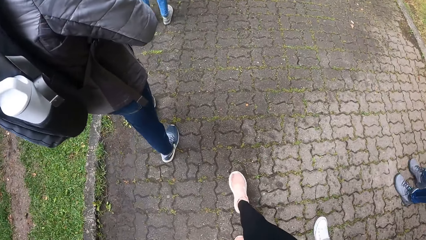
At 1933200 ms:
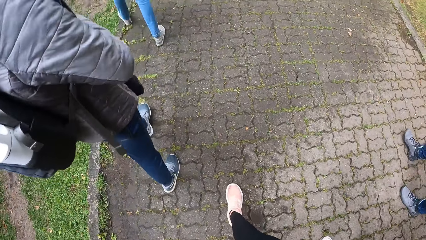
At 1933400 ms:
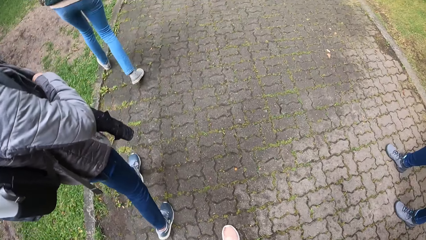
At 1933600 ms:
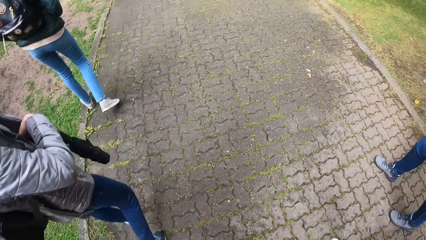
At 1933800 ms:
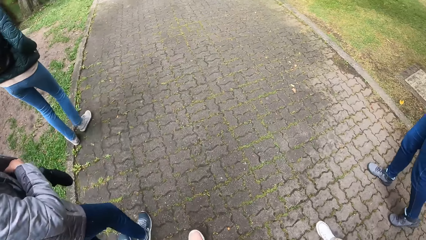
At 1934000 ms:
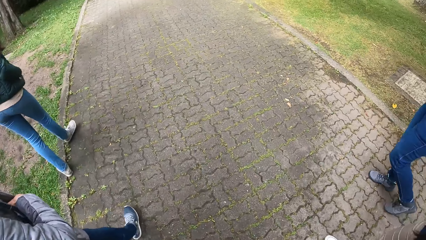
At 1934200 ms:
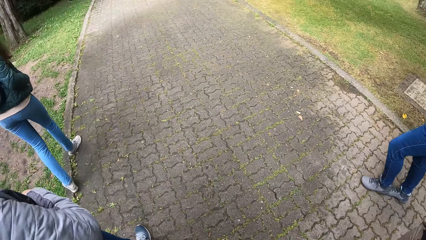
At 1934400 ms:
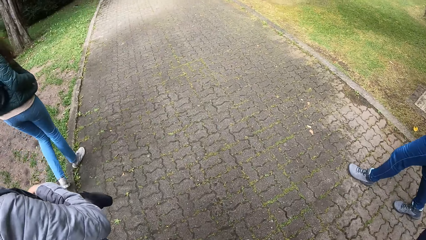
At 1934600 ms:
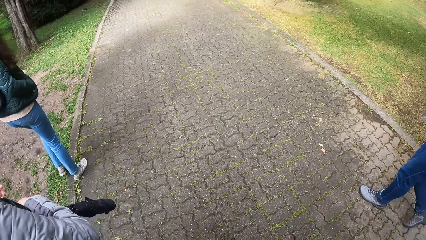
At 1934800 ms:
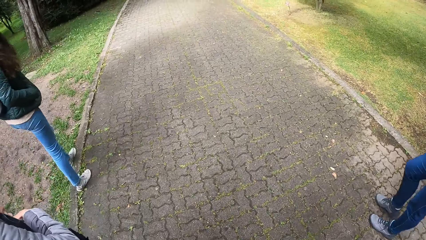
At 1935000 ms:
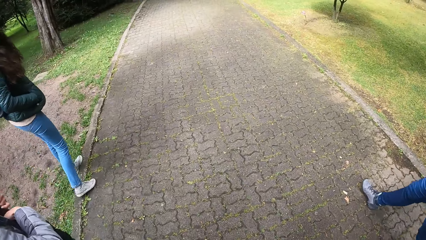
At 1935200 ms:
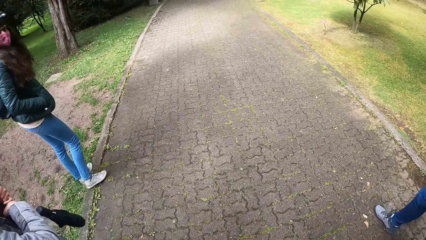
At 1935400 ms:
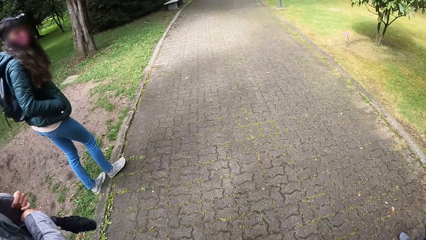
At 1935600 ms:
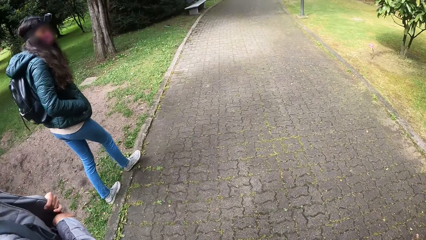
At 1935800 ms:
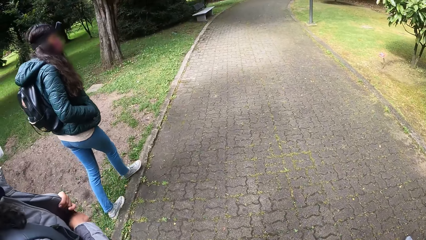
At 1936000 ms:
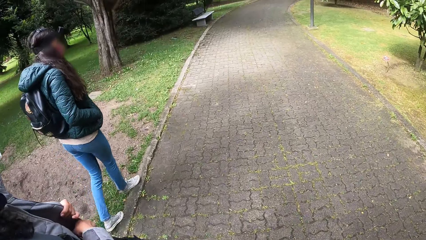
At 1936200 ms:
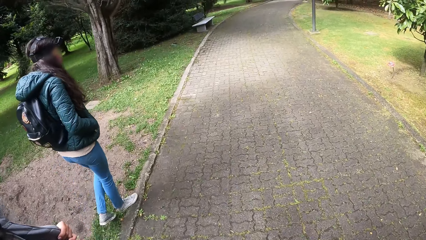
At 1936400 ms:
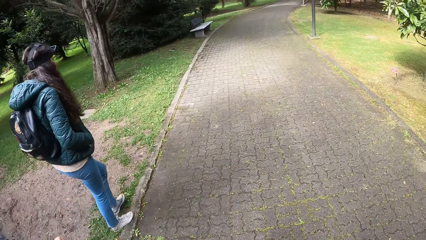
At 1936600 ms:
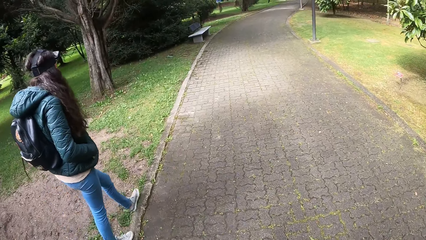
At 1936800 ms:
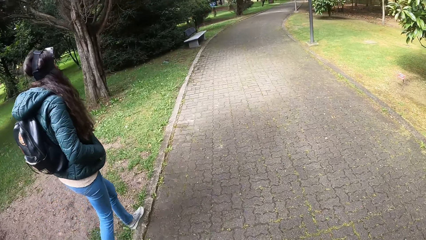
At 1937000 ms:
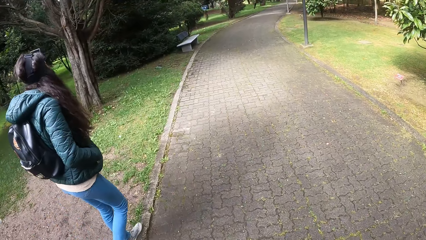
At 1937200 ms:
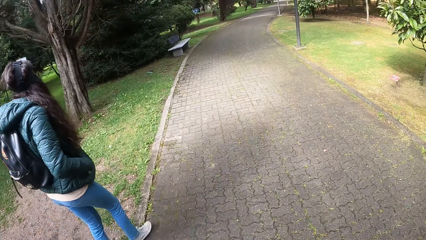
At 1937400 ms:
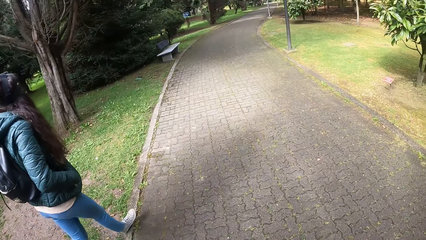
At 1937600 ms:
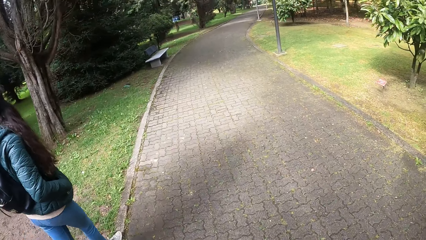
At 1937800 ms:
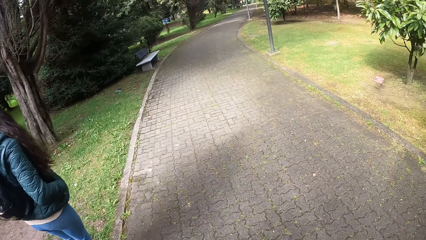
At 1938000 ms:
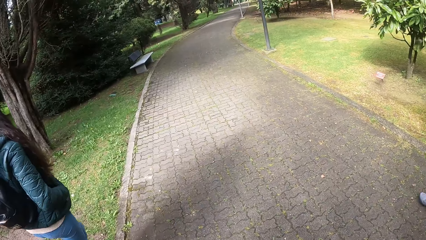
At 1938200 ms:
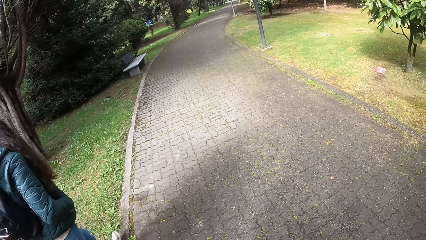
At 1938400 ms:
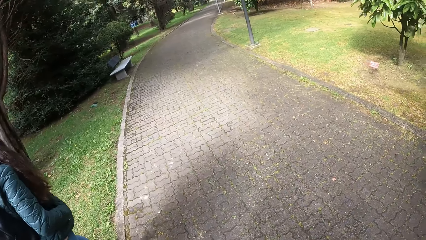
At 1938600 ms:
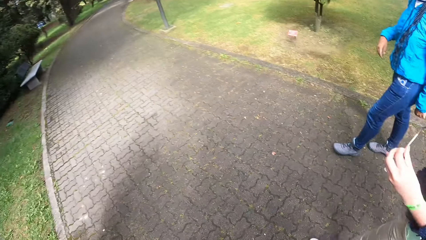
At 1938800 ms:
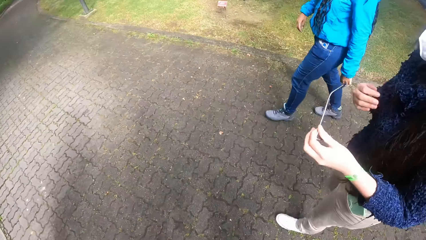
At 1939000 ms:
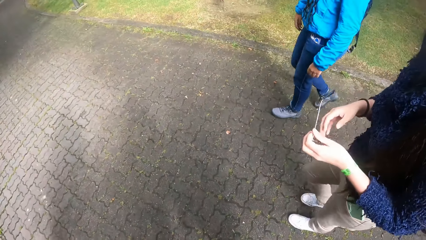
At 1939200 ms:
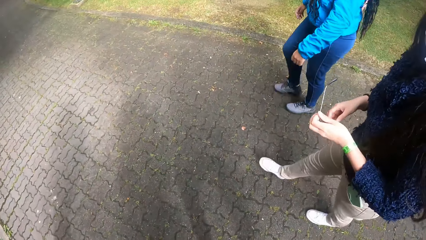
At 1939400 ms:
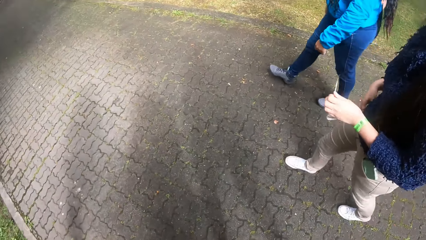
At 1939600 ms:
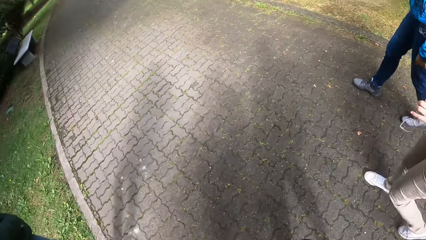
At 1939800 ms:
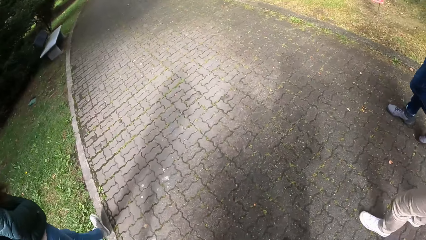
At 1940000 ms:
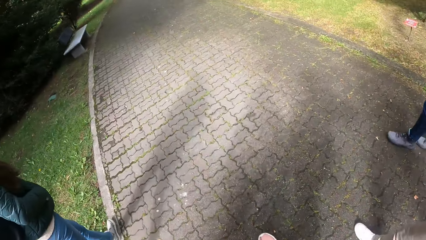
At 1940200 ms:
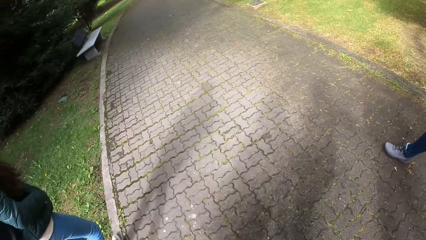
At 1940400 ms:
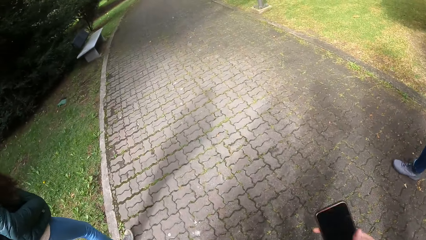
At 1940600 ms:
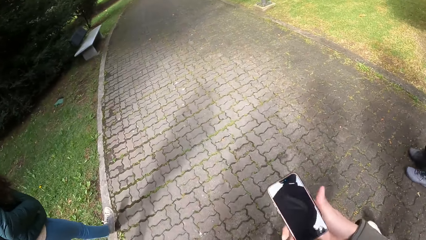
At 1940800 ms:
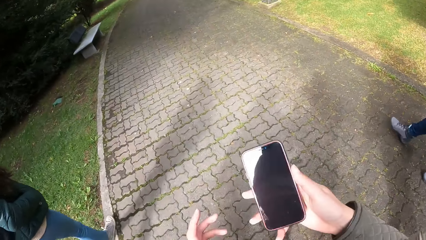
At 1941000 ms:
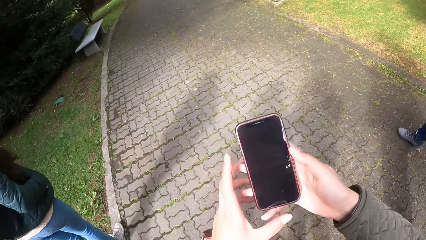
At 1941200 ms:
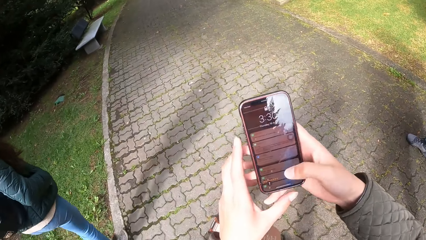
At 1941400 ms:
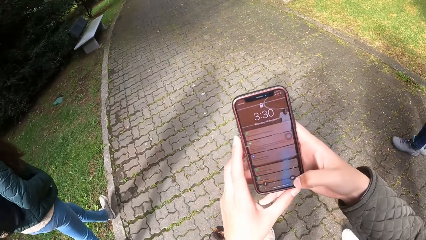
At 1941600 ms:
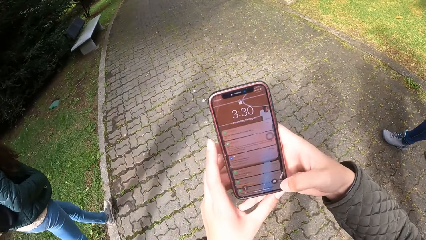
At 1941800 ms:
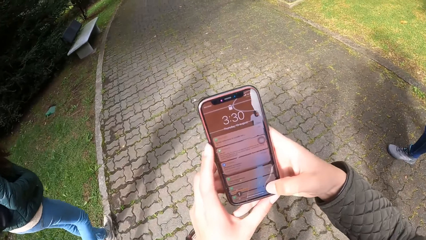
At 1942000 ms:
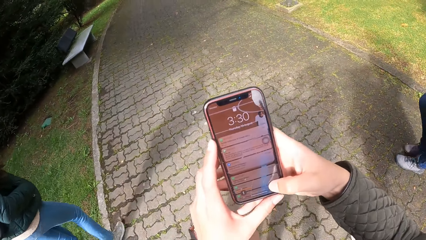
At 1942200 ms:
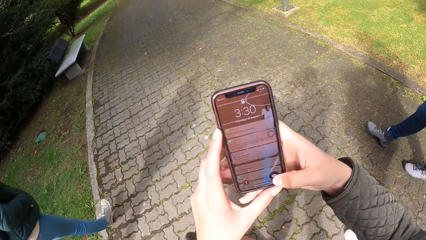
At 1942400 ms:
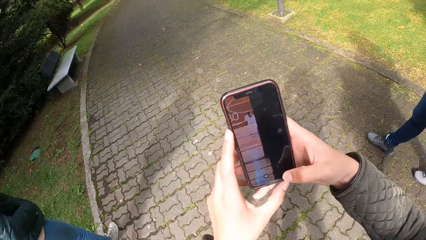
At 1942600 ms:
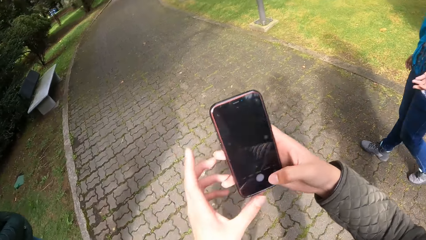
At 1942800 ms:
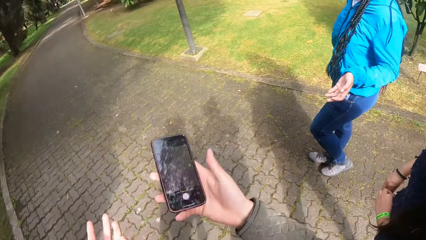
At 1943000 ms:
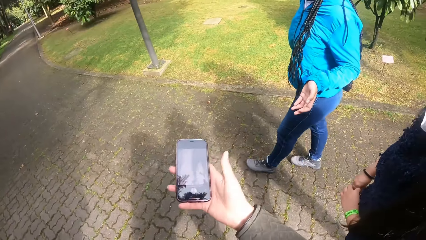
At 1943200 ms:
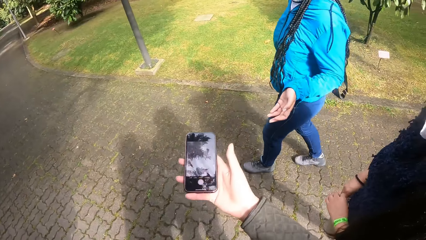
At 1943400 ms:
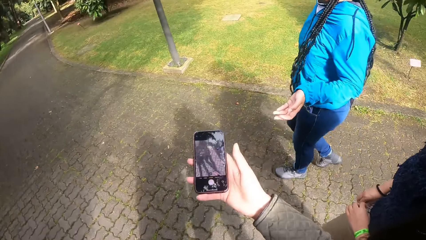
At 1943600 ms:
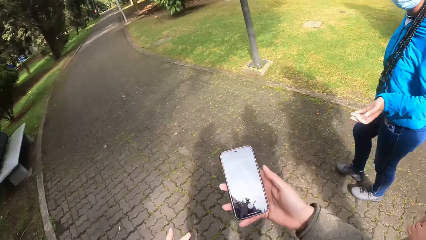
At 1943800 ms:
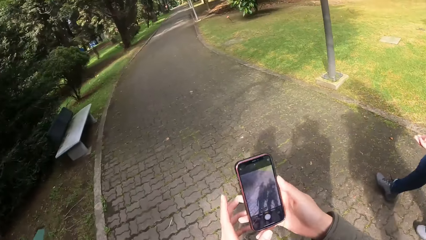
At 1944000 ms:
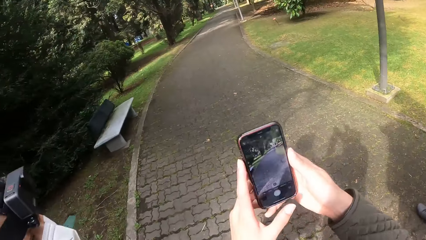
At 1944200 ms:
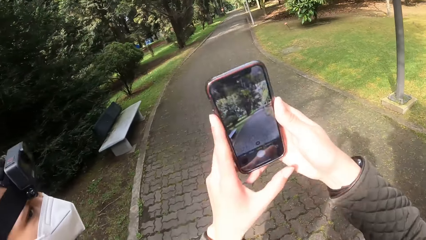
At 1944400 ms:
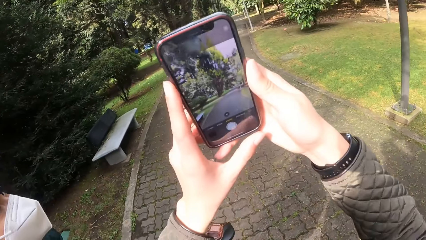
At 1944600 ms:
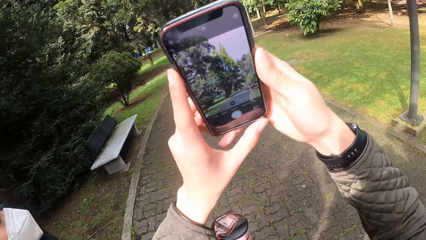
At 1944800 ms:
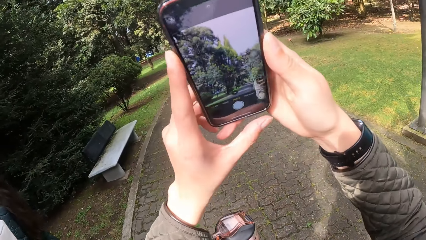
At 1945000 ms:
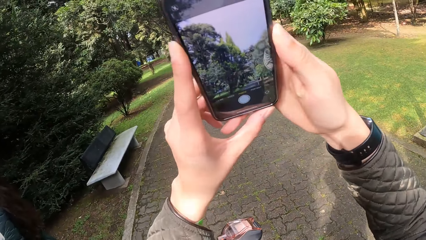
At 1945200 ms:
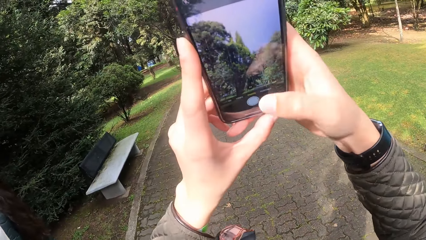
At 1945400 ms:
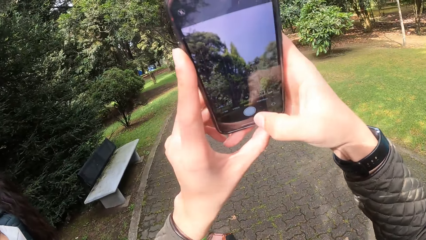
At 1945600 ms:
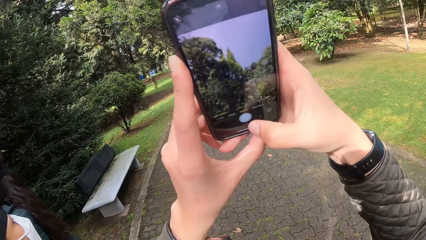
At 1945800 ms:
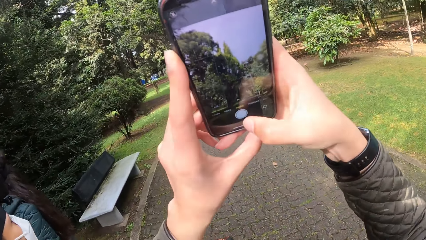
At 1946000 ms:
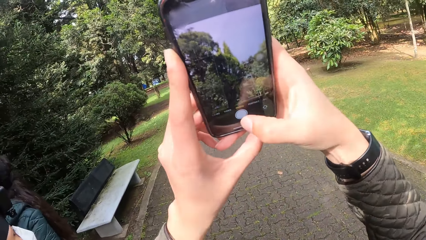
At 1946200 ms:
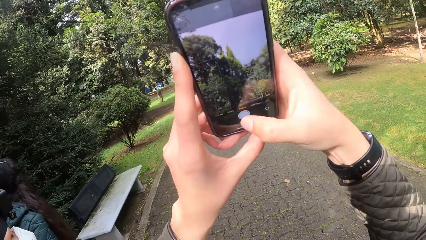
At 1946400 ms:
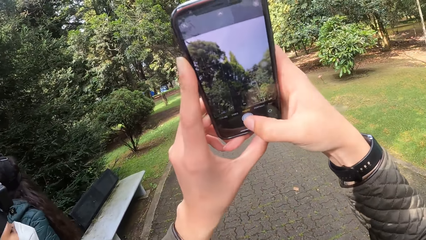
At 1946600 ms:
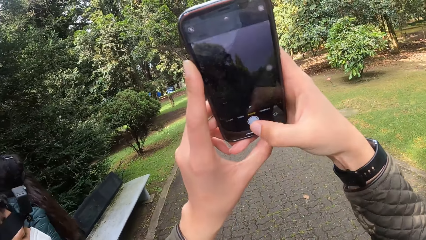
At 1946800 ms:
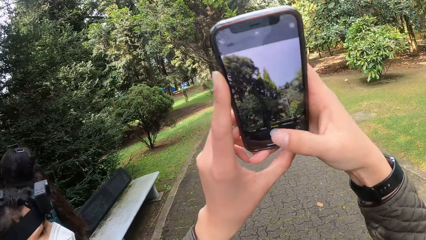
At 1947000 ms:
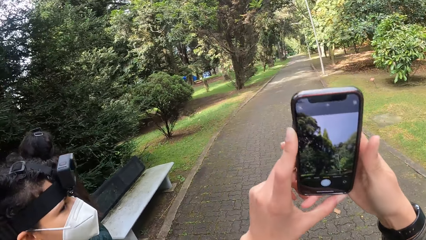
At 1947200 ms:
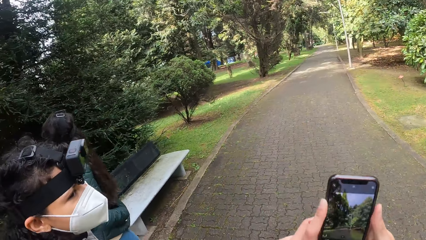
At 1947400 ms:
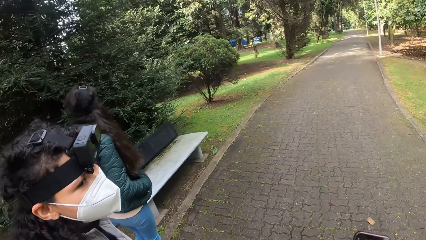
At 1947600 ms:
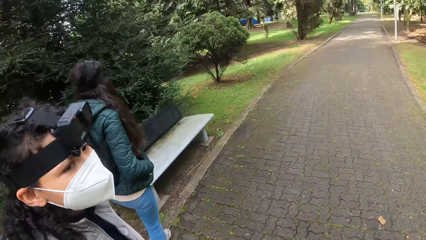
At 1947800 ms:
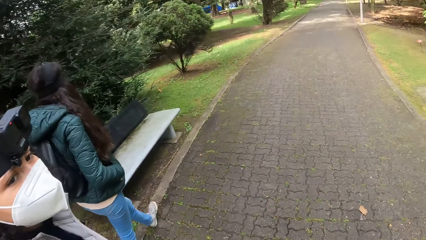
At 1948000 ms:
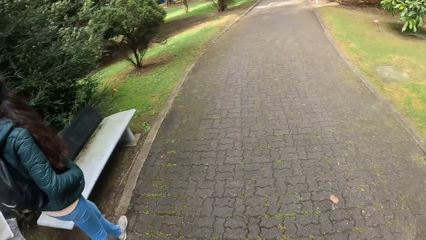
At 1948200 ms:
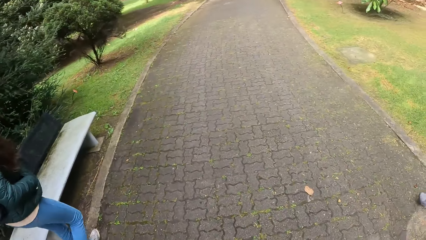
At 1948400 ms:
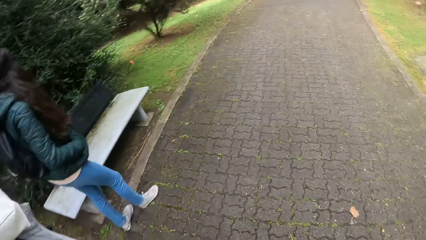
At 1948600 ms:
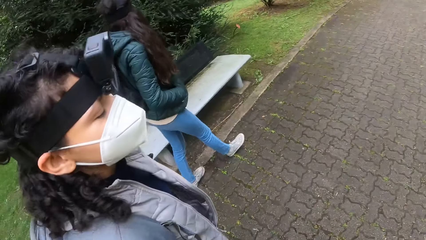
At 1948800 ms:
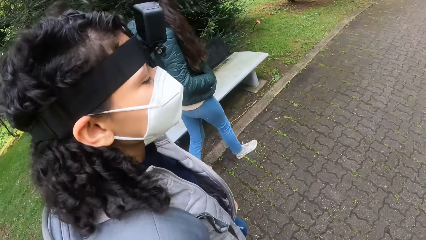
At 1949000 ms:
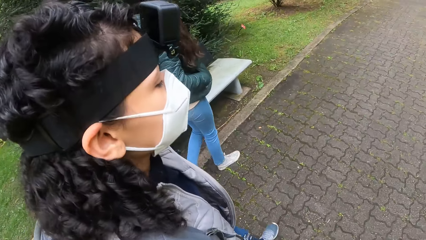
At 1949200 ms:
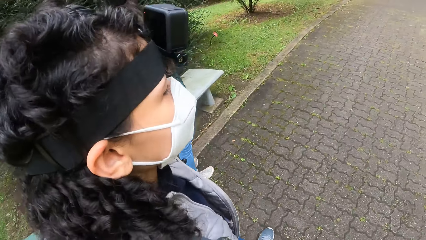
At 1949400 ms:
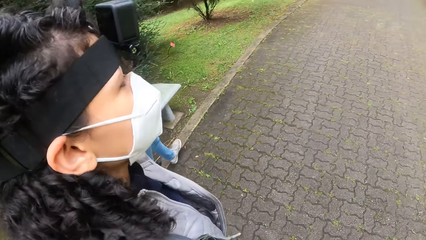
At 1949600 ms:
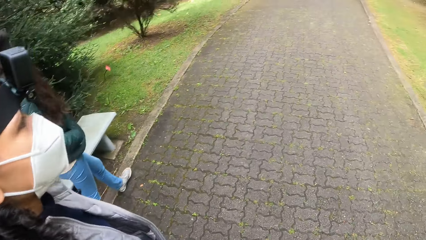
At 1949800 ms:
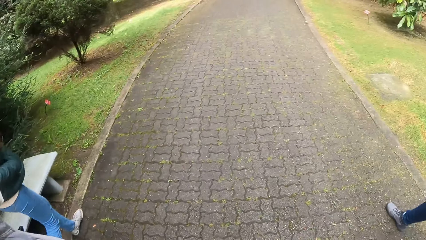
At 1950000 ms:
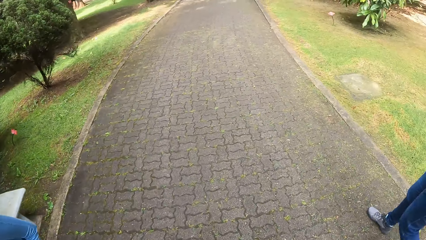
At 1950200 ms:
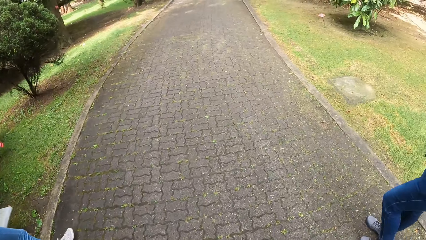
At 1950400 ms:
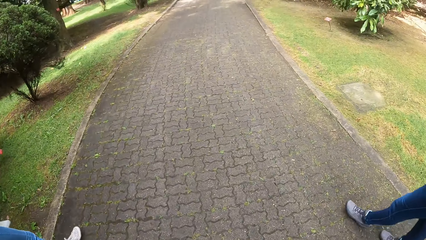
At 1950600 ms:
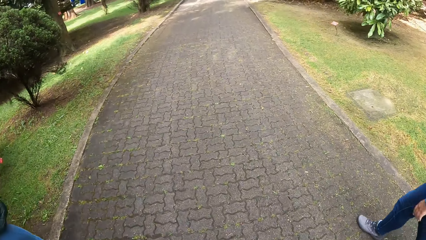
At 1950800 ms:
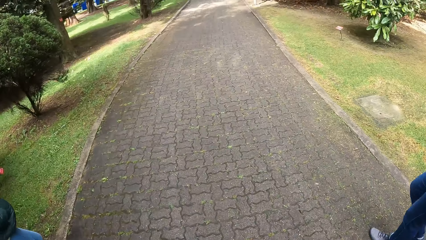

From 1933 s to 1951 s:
The camera wearer walks on the pavement alongside a woman, a second woman, a third woman and a fourth woman. The second woman holds the pair of glasses in her left hand. The camera wearer holds the phone in her right hand. She looks at the phone. She holds the phone with both hands. She operates the phone in her hands with her right hand. She converses with the first woman. She holds the phone with her right hand. She holds the phone with both hands. She takes a picture of a vegetation with the phone in her hands. The third woman converses with the camera wearer. The camera wearer converses with the third woman.
